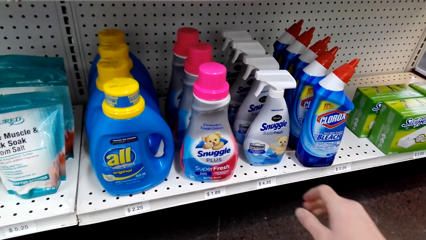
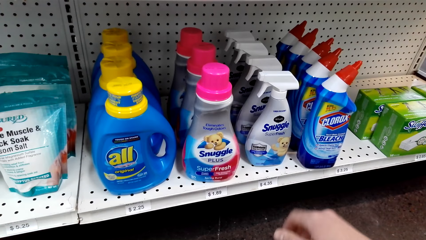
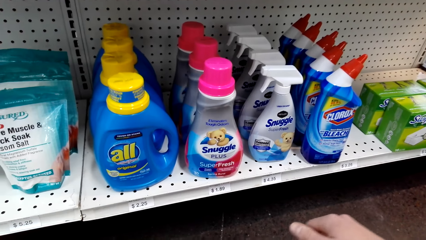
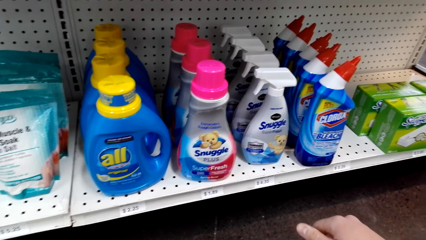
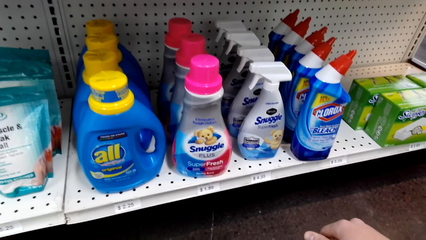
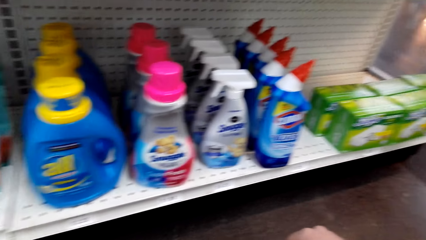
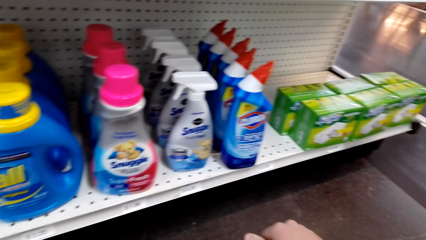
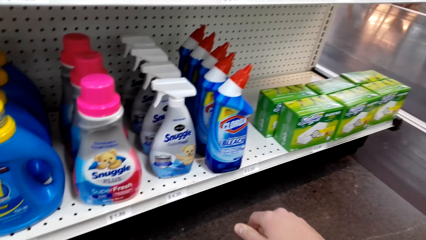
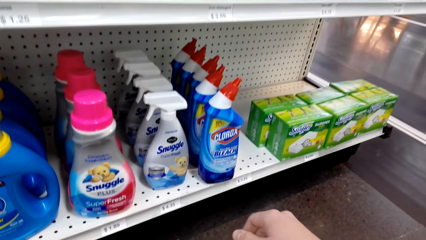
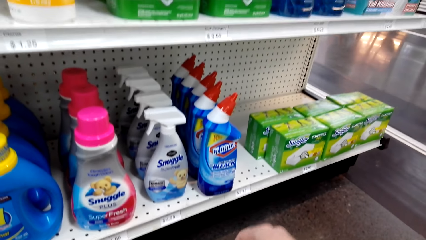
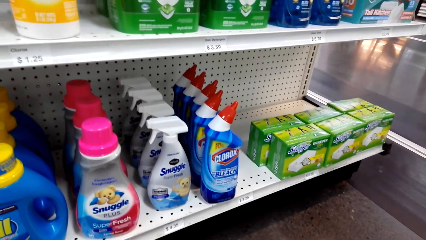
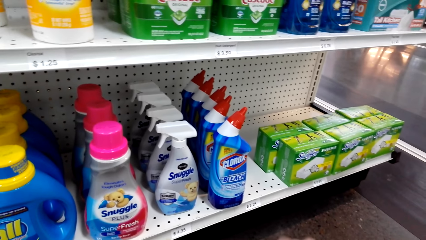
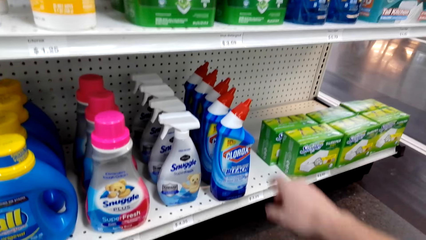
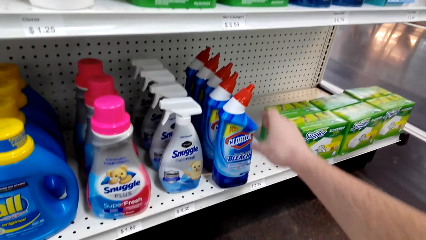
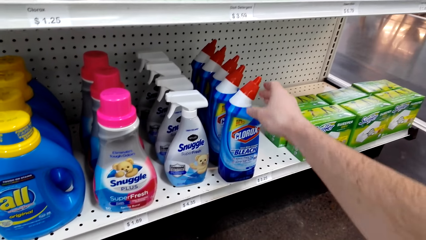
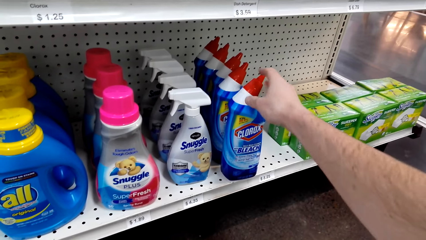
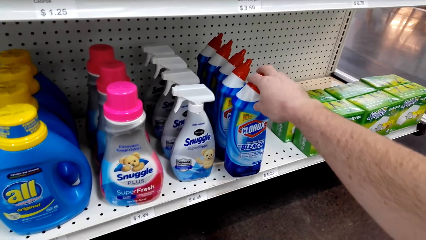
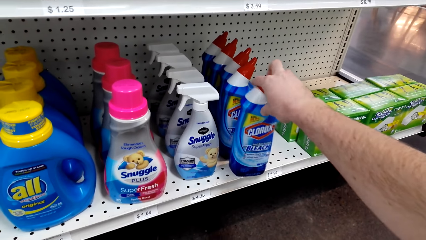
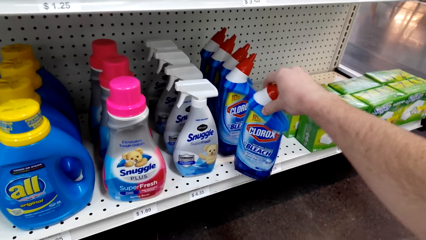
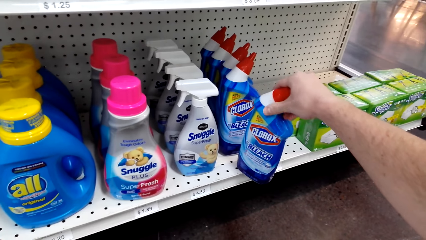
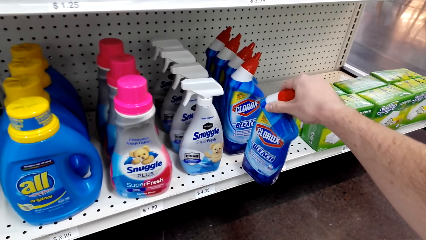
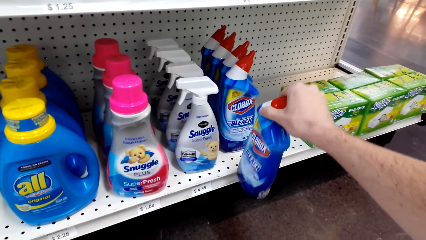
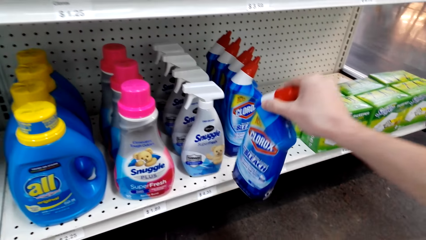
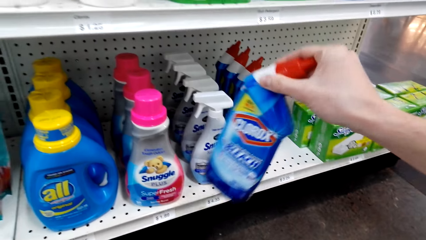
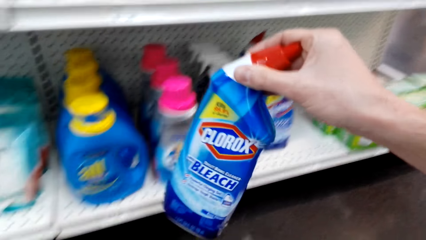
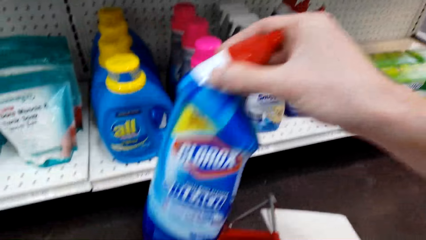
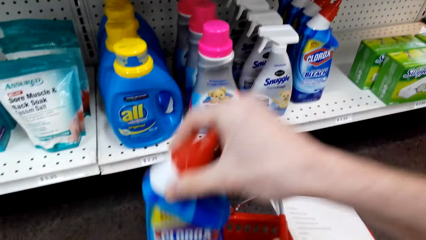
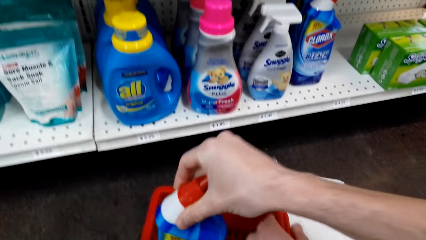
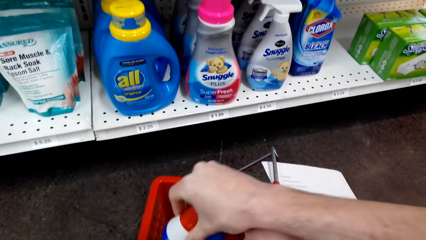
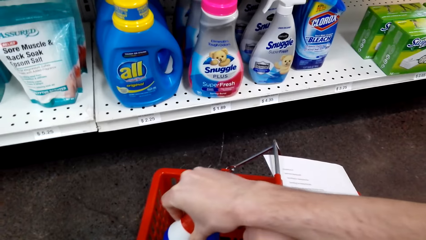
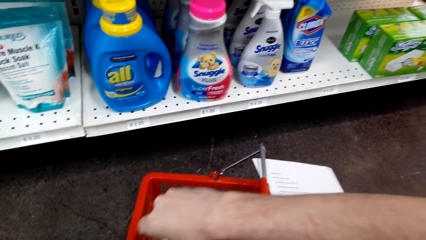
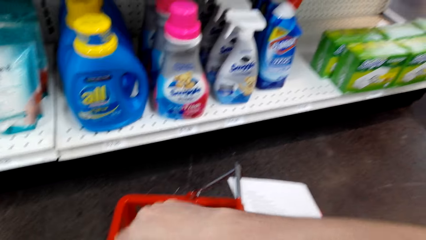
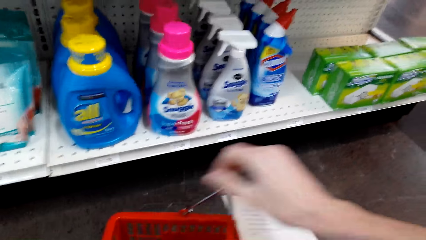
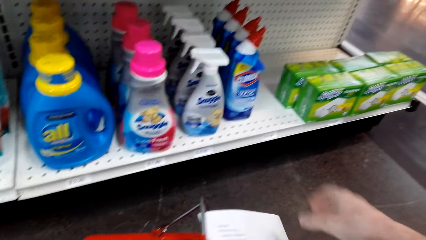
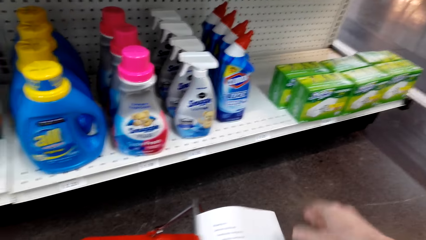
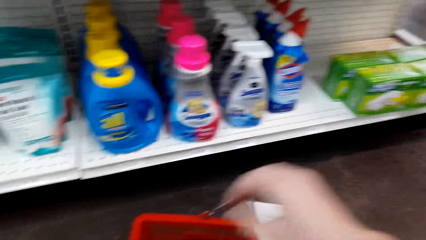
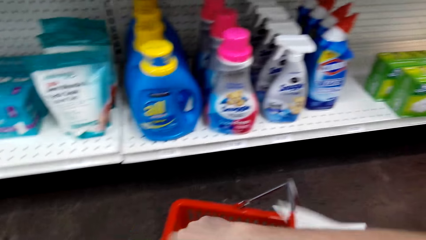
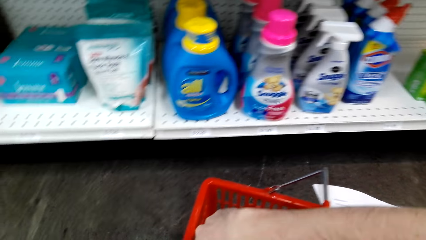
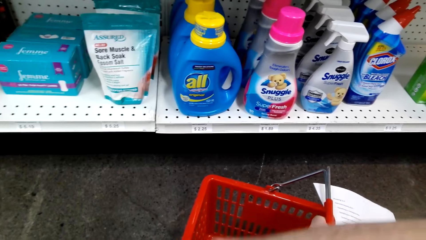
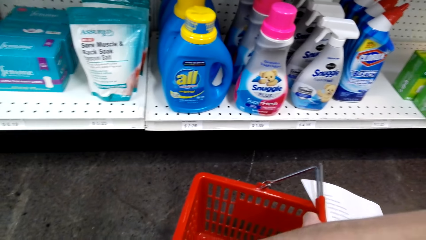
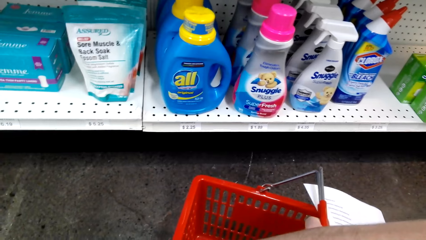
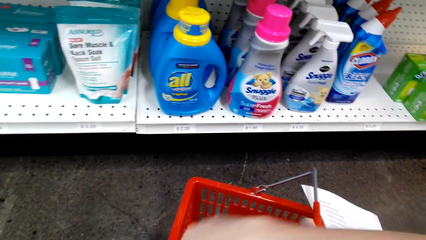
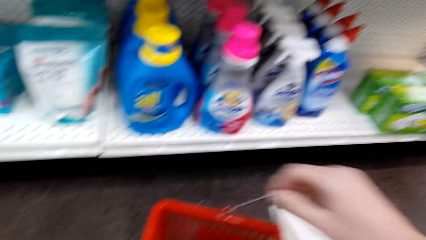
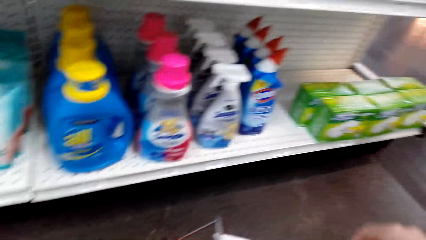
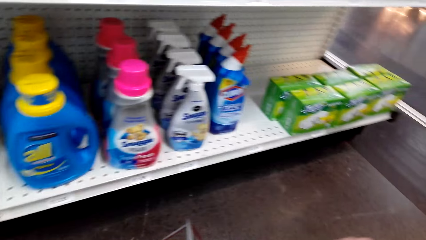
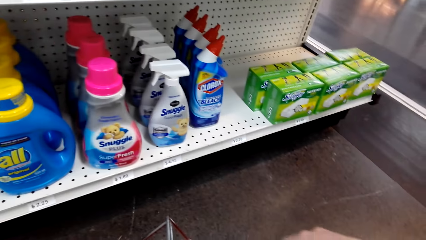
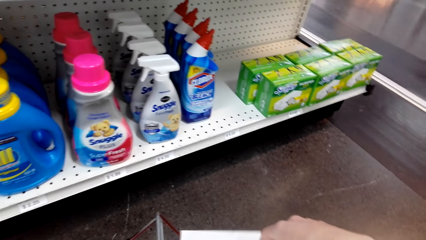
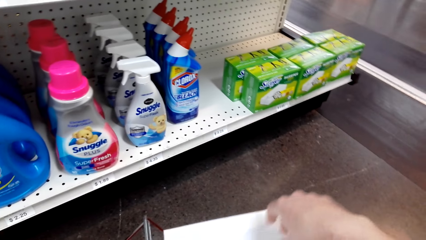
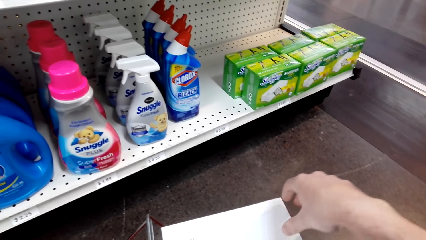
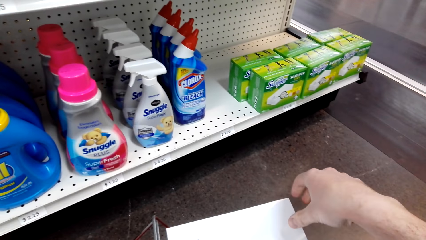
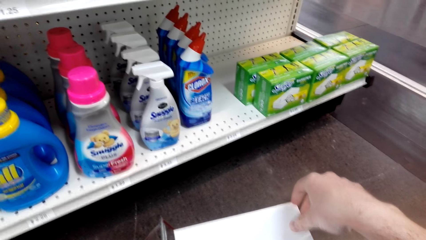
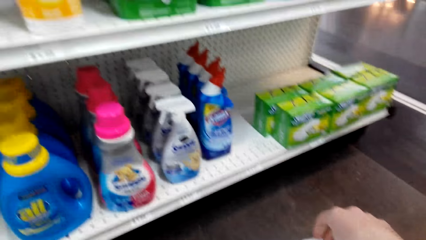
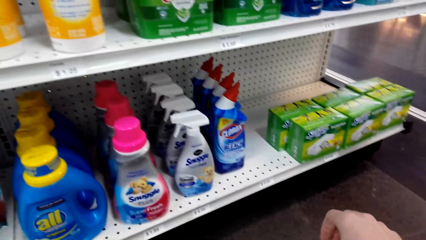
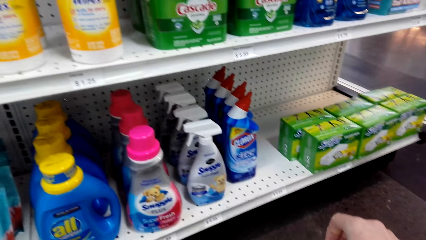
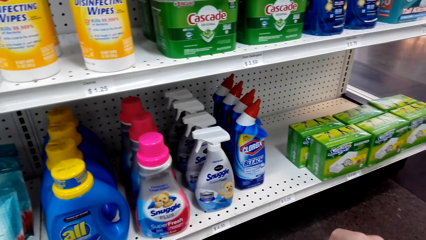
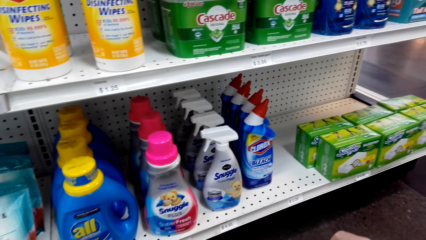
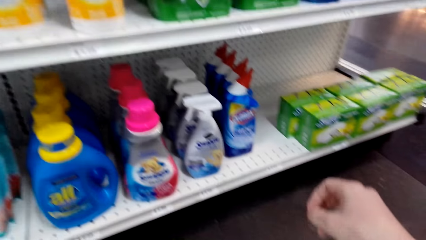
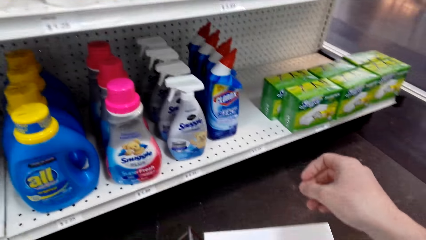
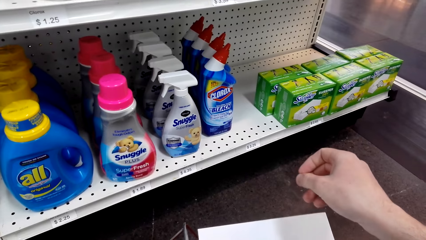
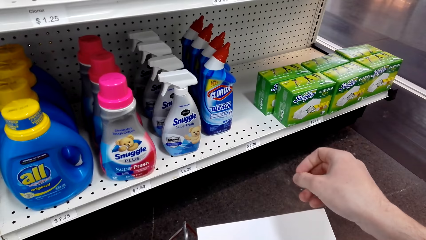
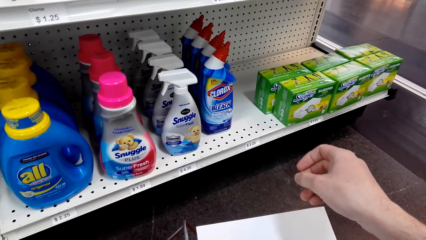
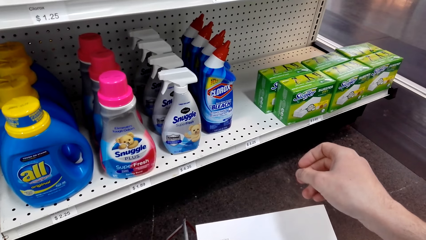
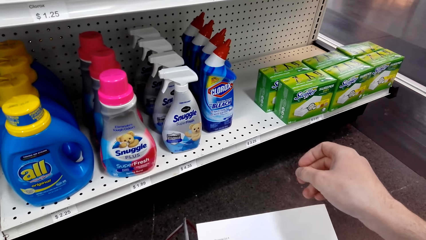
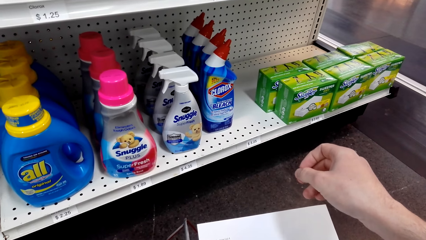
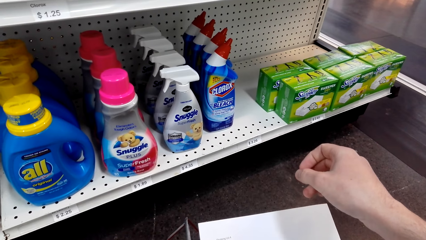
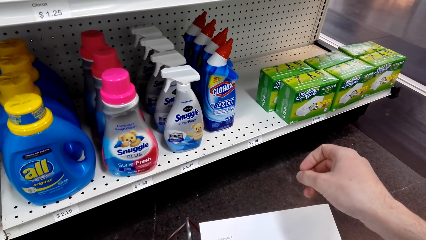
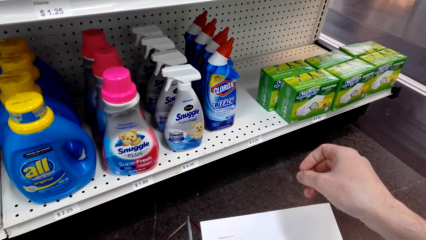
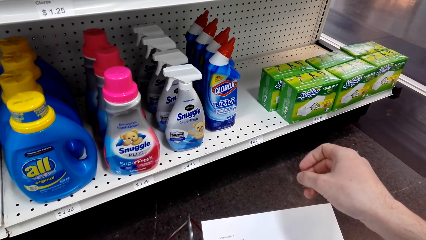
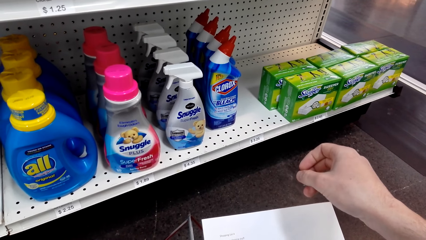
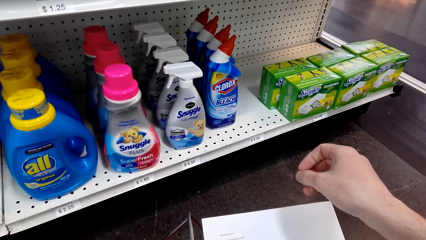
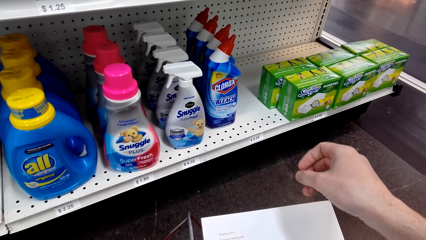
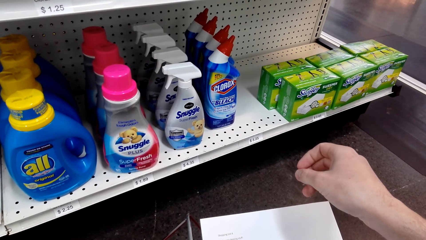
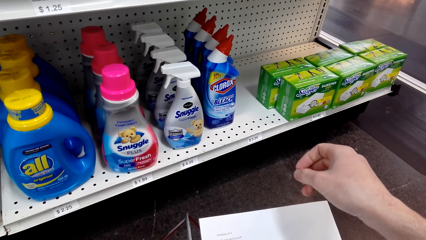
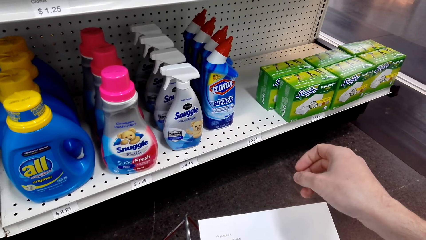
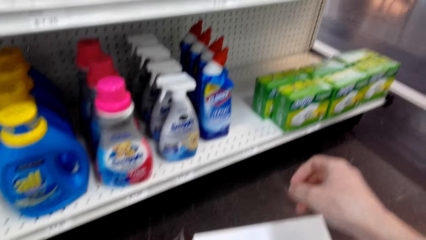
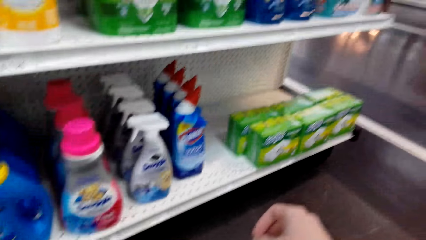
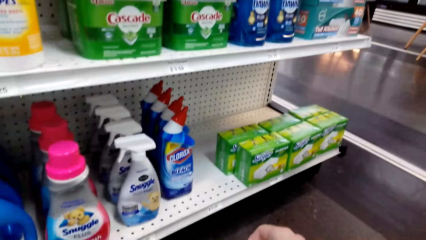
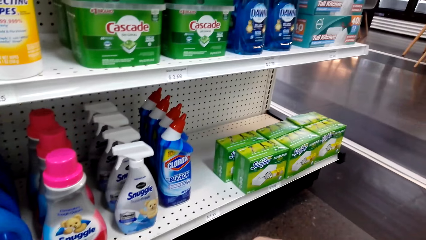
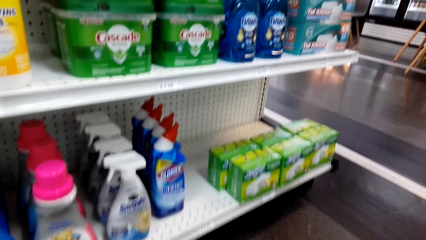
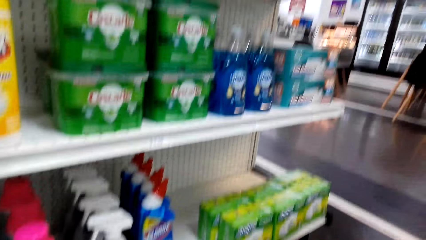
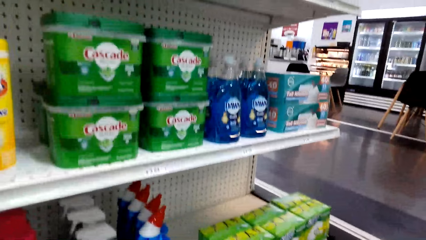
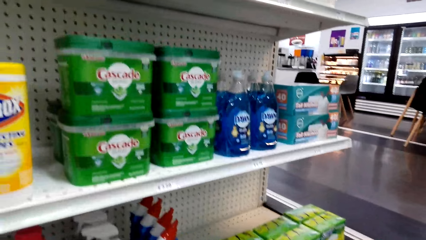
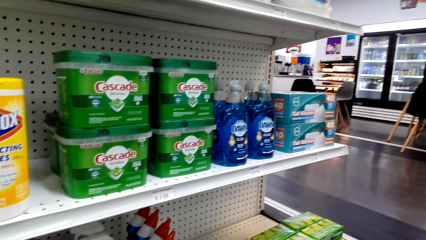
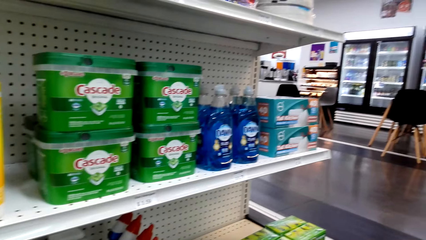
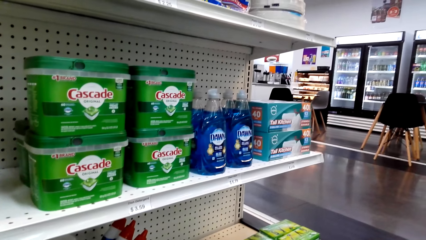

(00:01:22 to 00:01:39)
The camera wearer picks up the bleach bottle. They put the bleach bottle in the shopping basket. They pick up a paper. They look at the paper.
